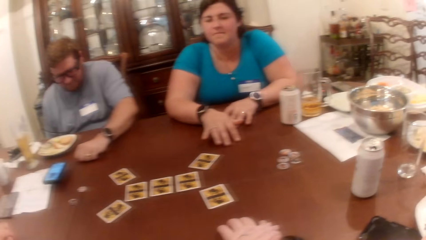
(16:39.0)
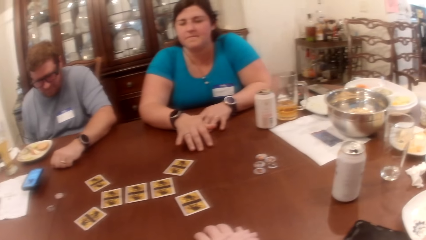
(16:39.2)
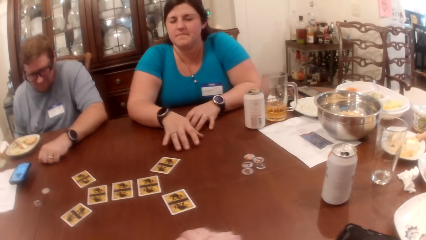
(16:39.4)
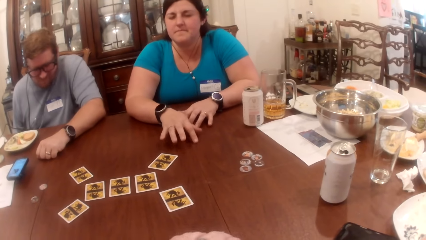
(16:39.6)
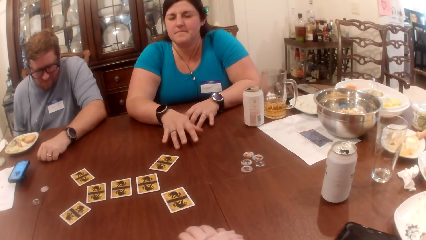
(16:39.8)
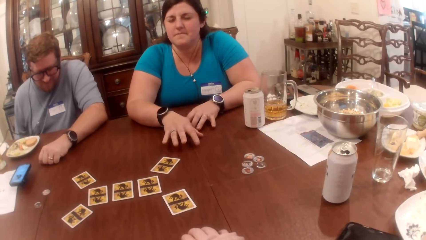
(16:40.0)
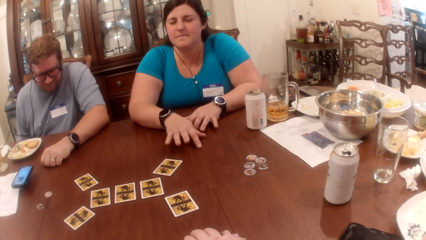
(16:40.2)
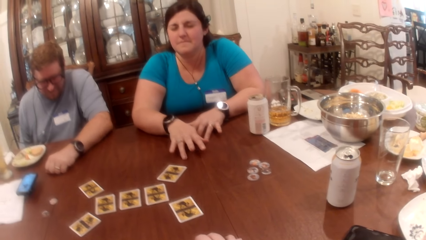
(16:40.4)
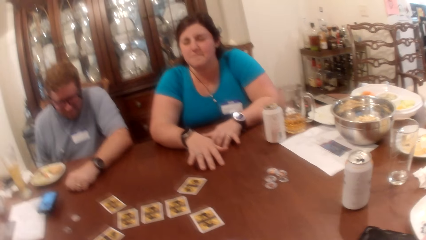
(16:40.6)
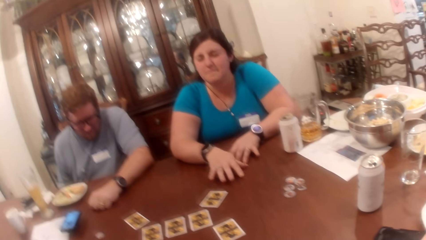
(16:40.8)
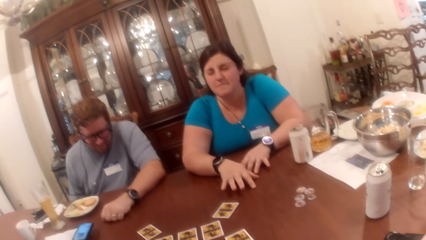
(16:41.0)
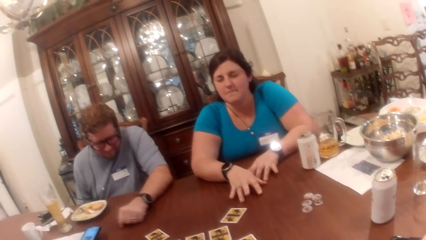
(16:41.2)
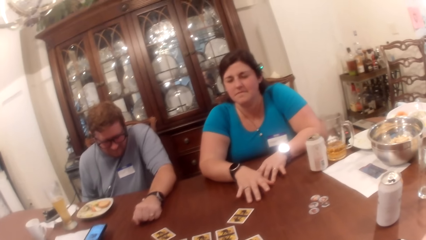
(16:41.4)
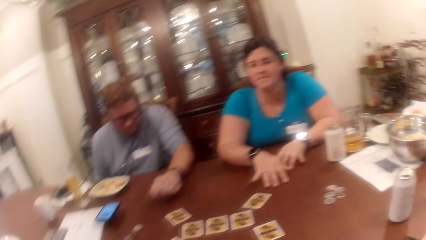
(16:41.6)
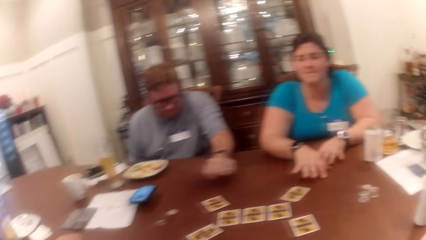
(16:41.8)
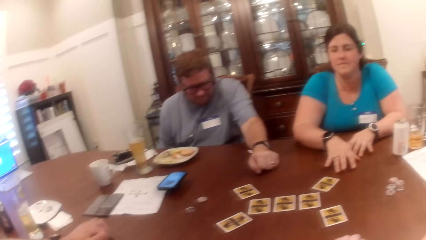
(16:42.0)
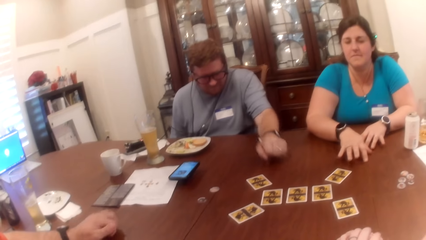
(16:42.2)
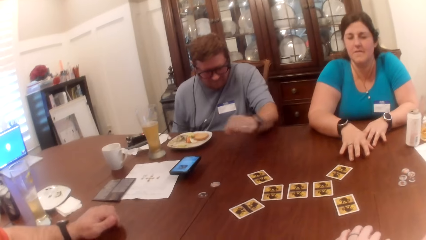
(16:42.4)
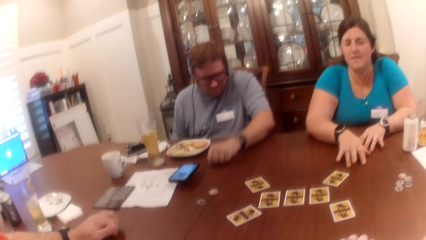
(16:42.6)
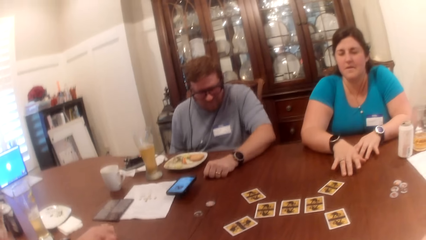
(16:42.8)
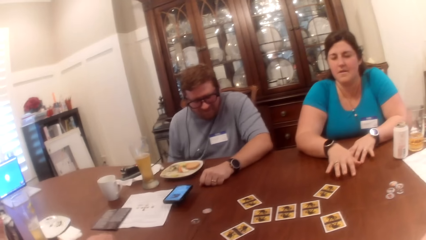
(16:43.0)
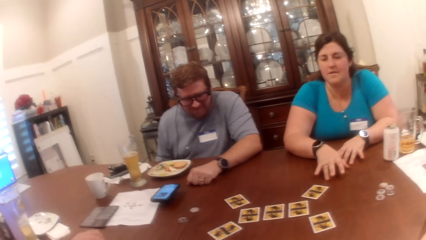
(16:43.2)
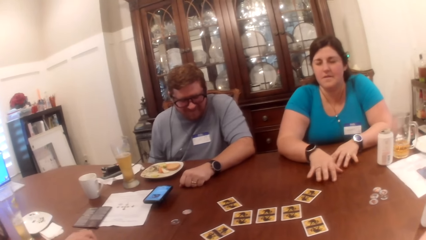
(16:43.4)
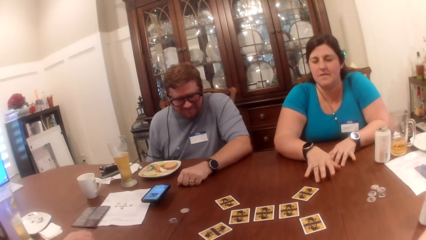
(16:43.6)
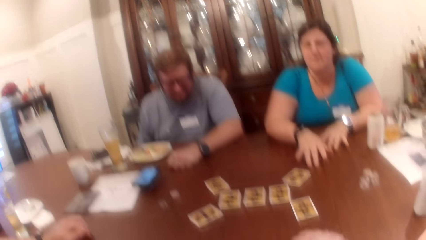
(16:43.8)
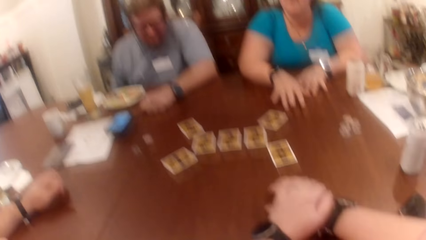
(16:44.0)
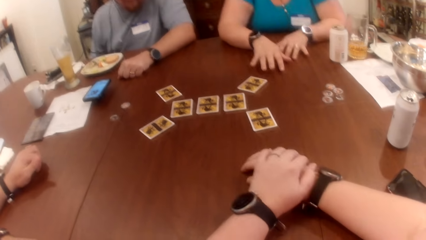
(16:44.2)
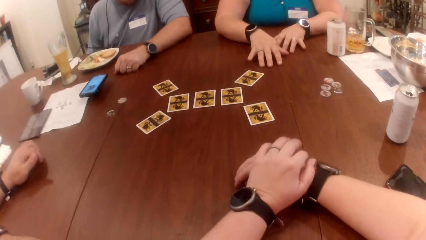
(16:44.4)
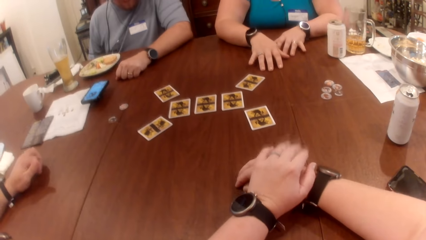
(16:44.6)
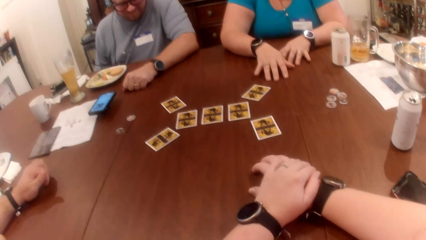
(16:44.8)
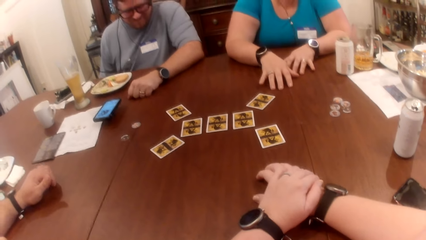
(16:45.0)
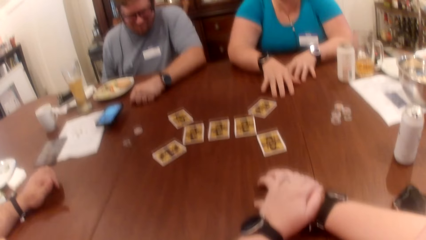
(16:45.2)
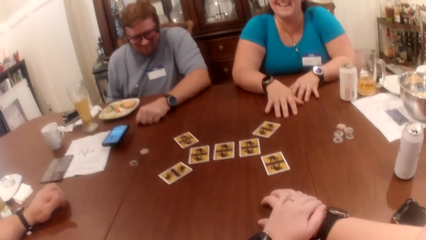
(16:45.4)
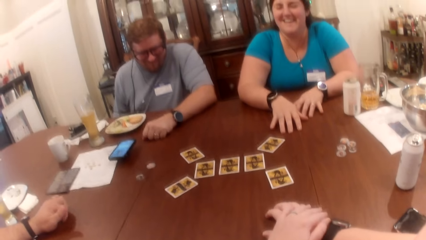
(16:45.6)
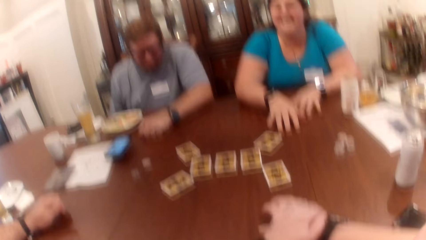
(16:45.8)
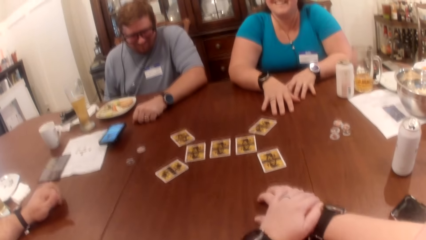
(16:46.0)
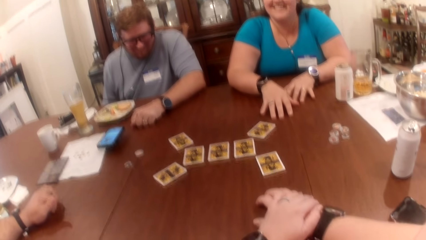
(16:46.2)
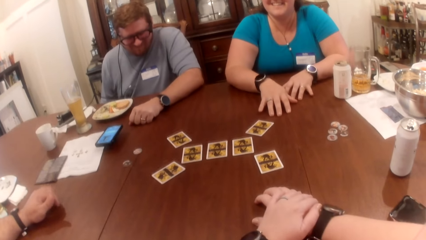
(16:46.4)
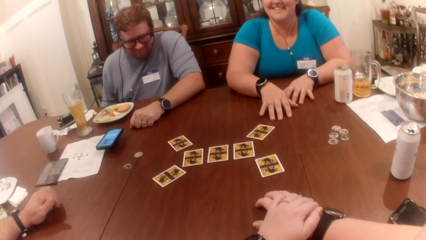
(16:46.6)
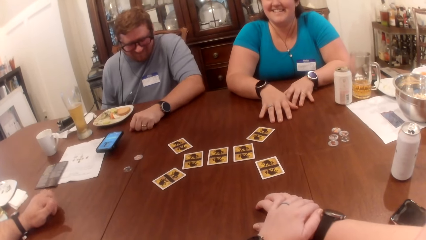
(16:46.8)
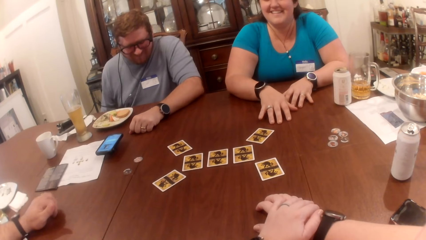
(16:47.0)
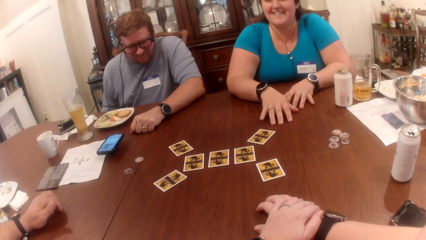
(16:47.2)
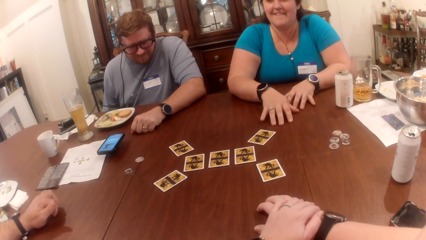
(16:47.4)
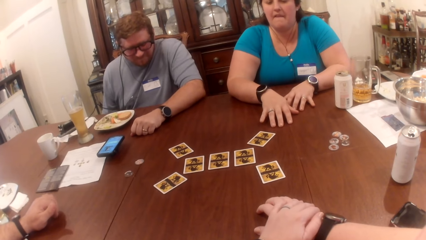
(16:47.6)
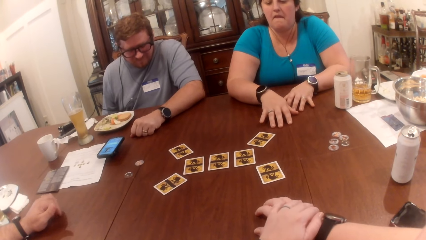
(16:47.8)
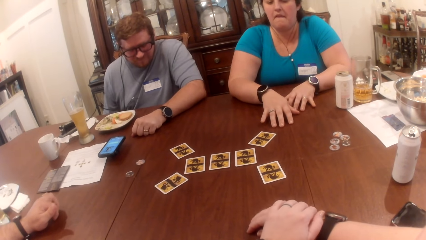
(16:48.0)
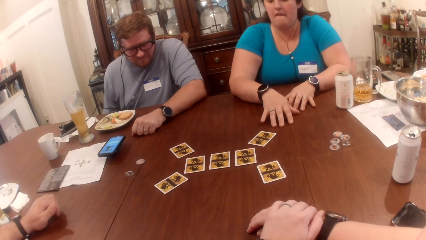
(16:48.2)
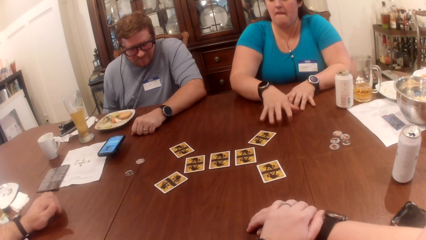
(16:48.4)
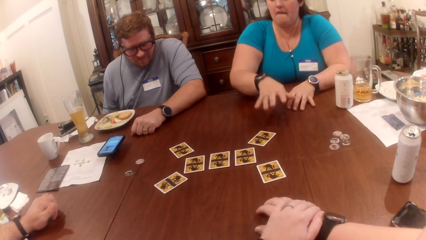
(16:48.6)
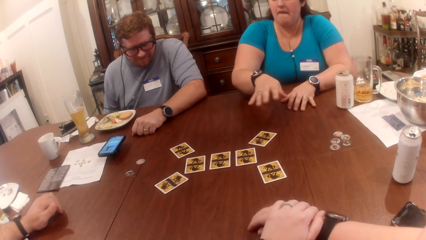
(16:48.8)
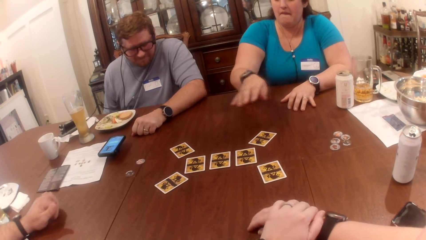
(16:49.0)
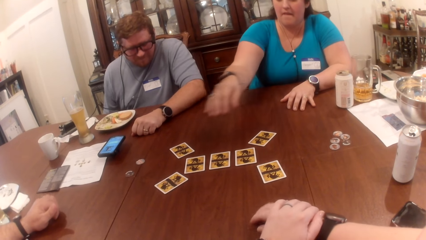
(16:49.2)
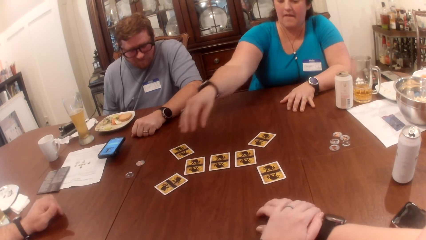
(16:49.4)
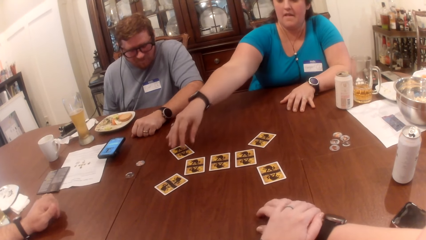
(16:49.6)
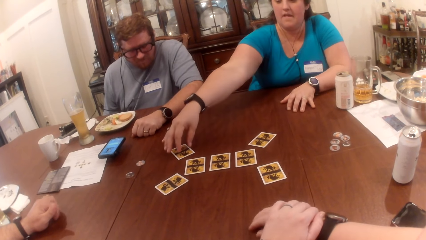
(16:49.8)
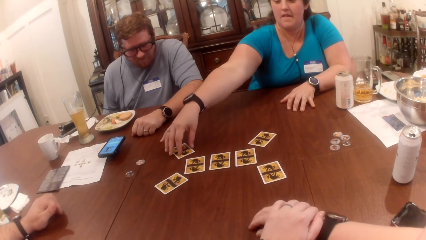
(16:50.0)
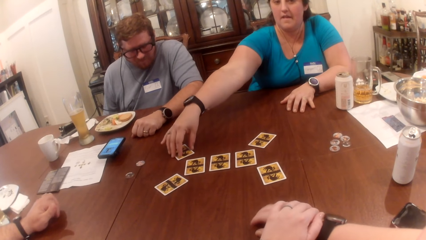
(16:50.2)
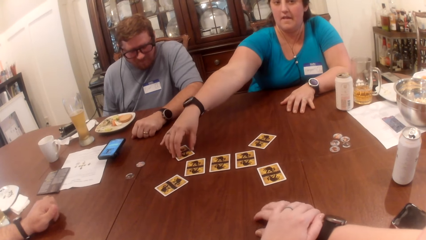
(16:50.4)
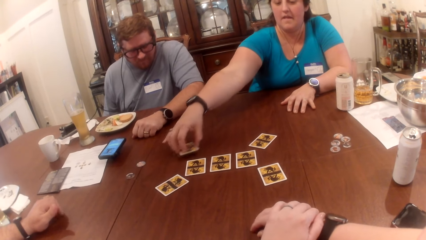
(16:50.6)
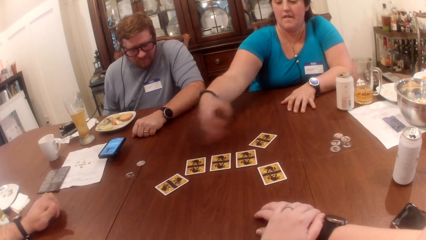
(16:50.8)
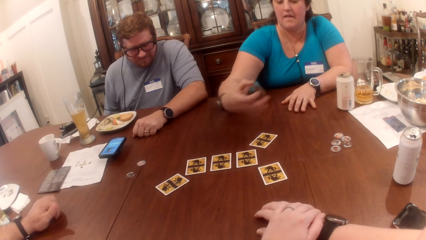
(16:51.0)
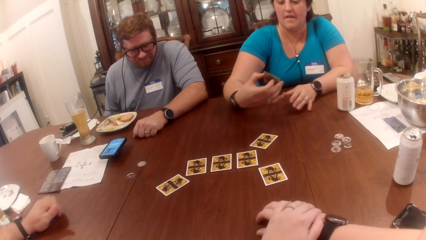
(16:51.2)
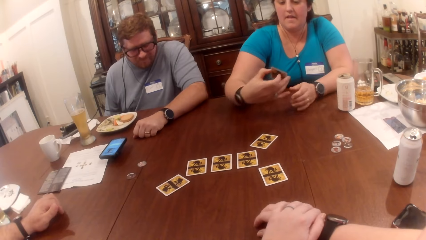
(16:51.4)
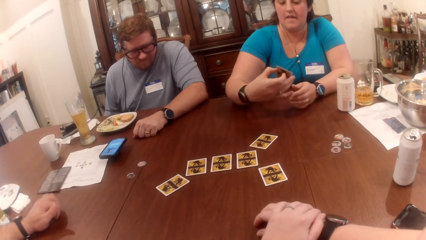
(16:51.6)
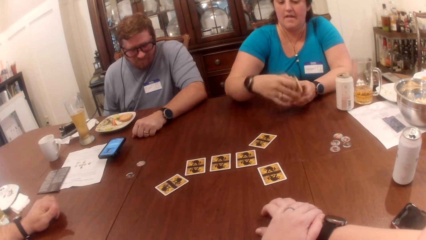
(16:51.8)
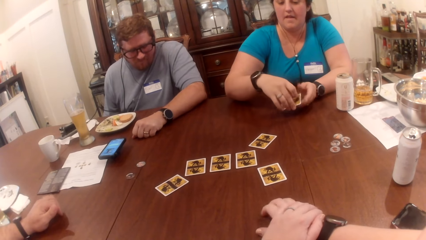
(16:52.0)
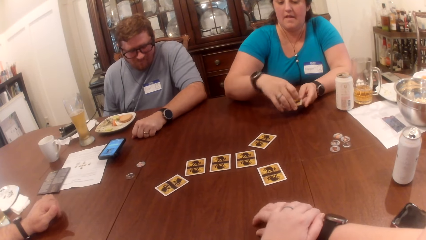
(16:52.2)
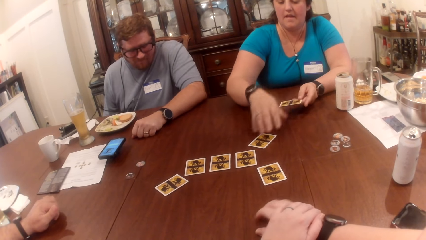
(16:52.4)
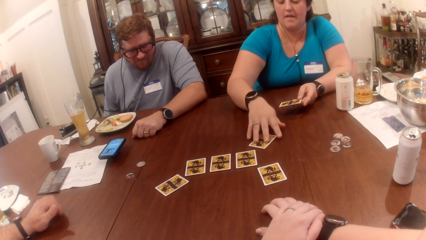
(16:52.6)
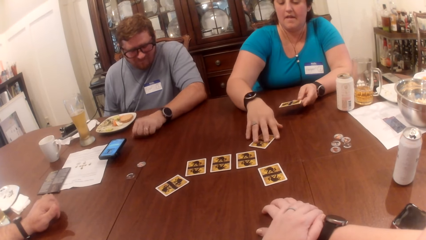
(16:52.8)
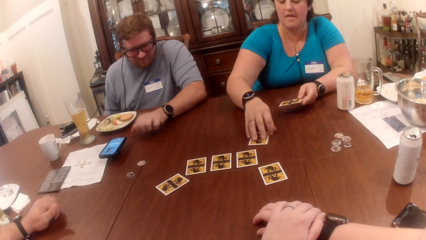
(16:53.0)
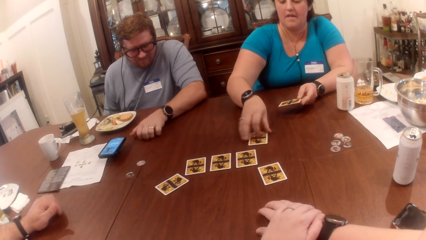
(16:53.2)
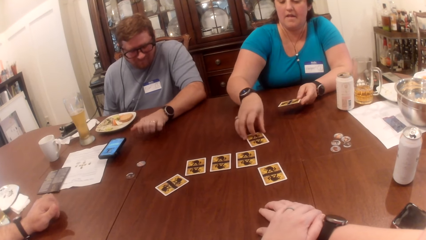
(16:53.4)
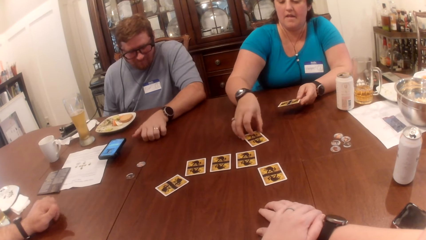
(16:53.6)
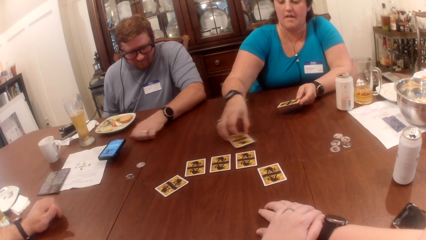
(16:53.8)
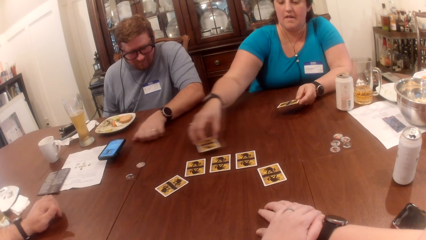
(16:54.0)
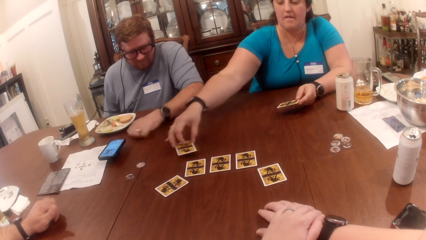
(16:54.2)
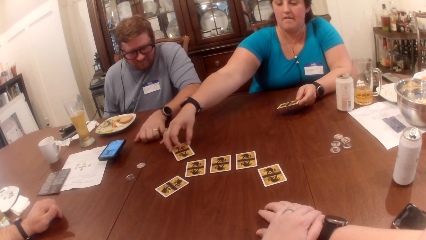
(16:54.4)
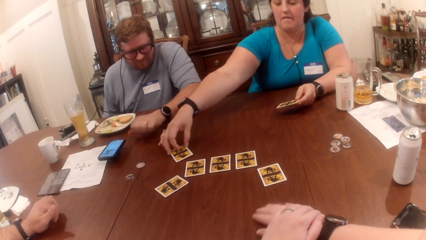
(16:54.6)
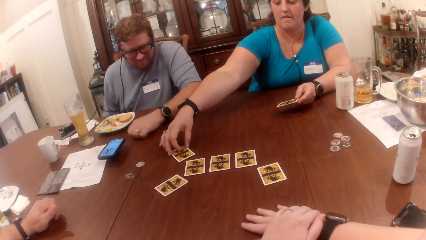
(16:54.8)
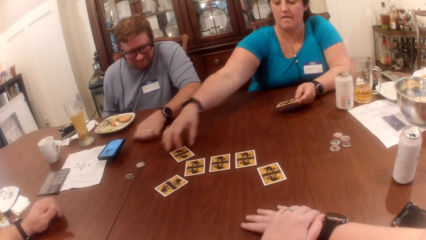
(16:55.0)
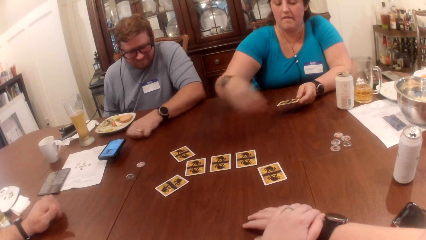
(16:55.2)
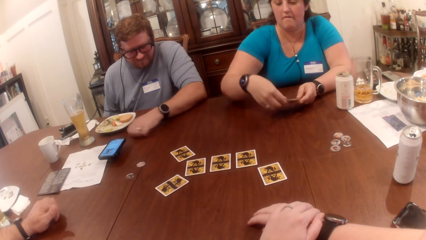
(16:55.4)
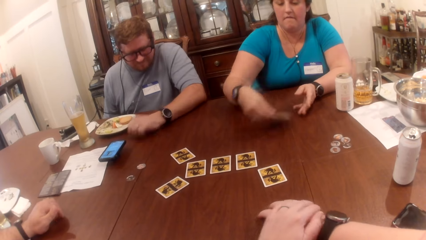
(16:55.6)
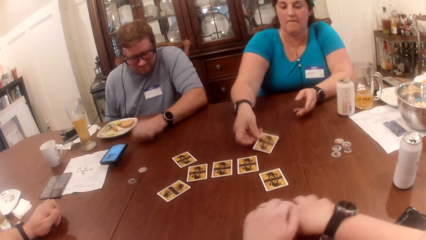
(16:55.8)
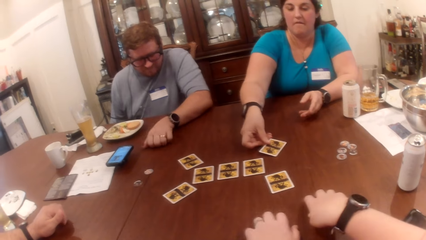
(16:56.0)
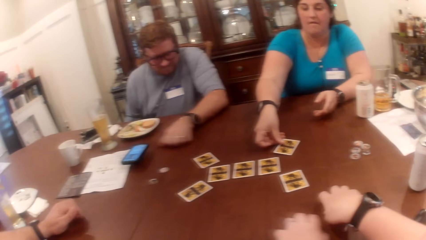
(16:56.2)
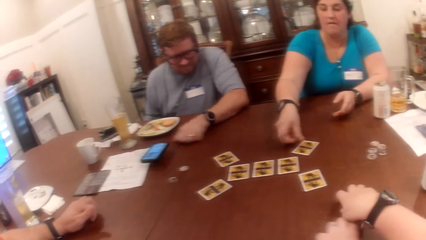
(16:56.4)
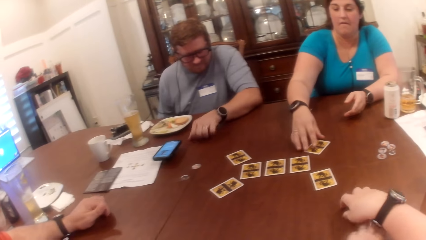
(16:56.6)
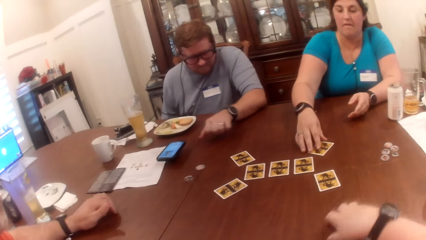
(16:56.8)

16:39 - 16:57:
A woman picks up a card on the table with her right hand. She switches the card in her right hand to her left hand. She moves the card on the table with her right hand. She drops the card in her right hand on the table.
